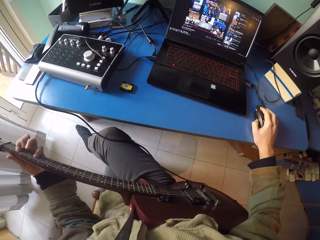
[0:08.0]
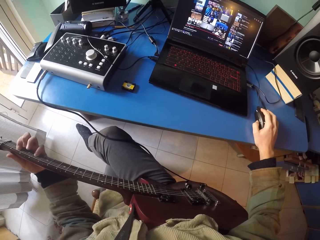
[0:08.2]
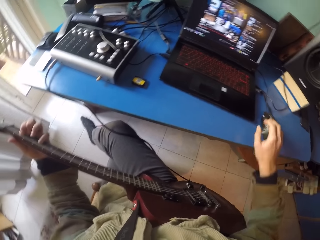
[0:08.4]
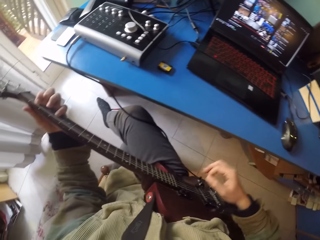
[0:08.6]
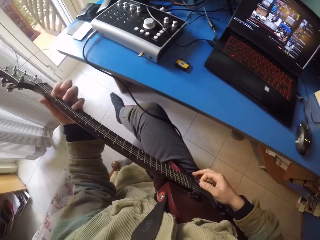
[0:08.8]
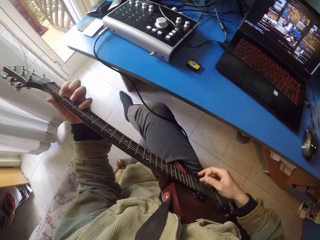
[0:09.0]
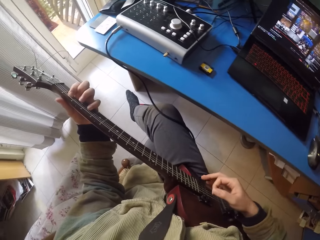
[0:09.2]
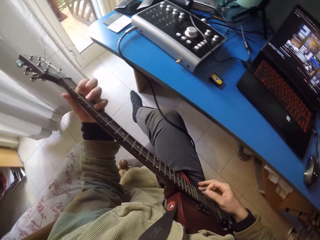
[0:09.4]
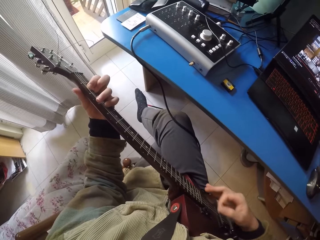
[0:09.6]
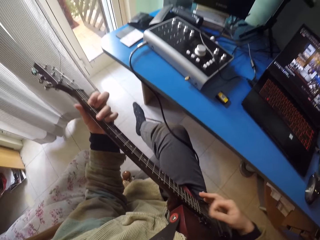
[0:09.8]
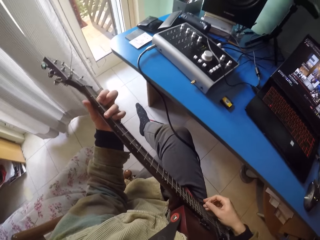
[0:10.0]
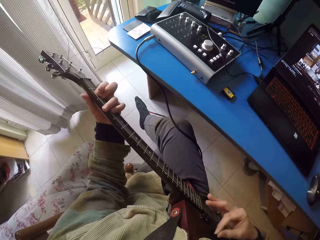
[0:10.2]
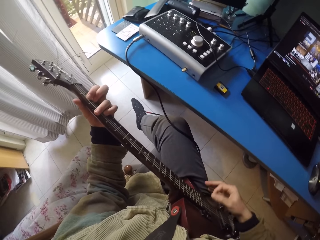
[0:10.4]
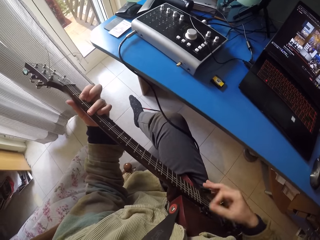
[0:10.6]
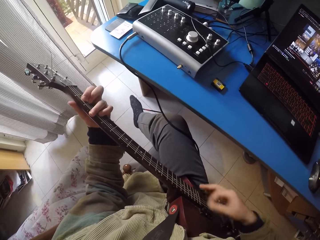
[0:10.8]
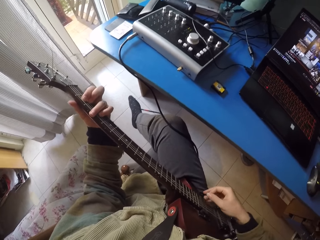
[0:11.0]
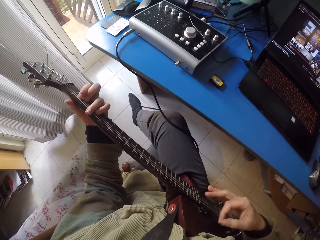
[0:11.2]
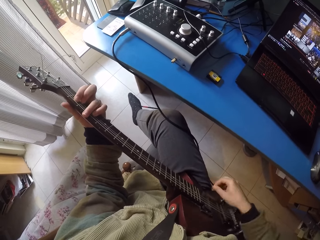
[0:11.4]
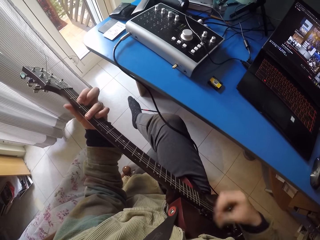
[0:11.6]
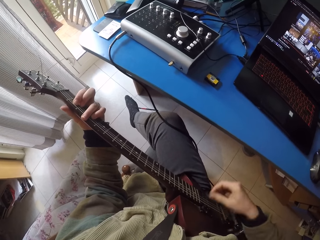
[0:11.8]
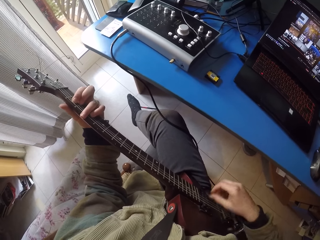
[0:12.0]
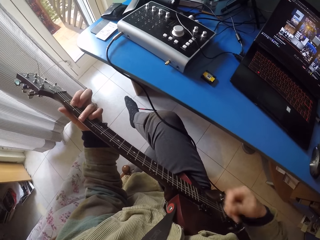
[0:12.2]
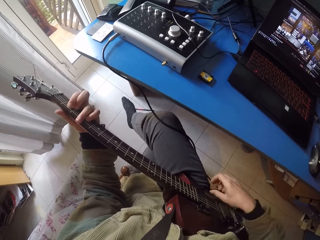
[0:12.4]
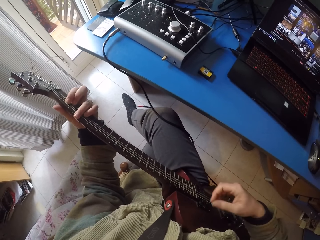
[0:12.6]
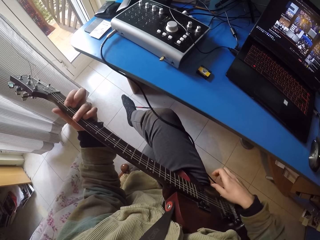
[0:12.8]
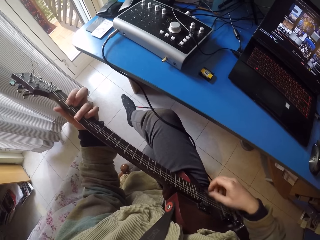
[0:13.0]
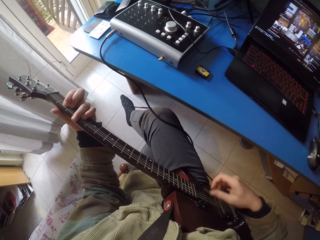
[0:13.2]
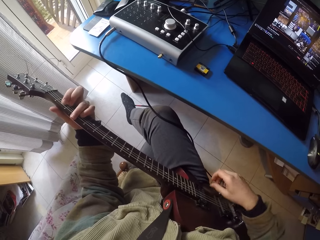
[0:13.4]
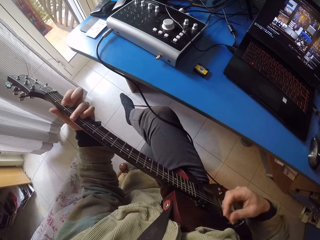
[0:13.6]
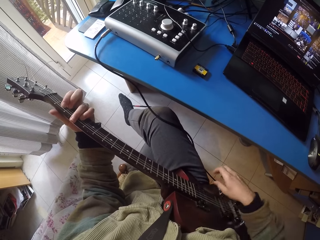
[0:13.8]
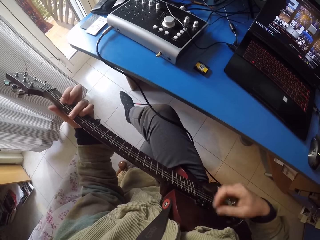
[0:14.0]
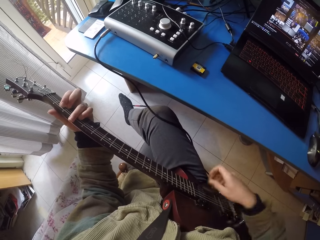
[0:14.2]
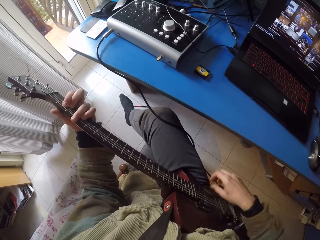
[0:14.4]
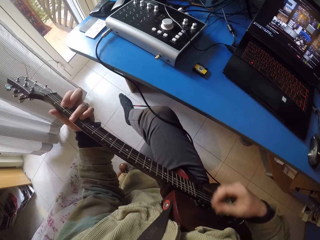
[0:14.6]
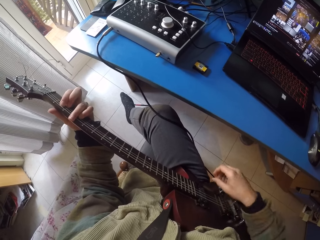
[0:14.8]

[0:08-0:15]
The camera wearer plays the guitar.

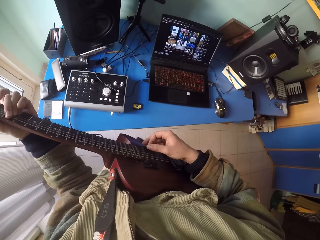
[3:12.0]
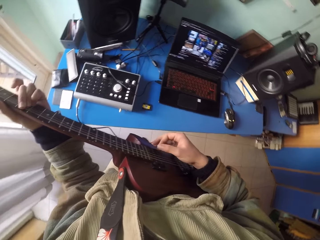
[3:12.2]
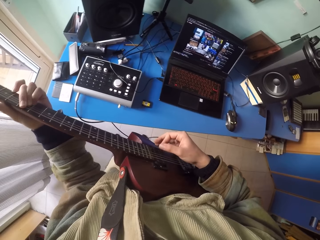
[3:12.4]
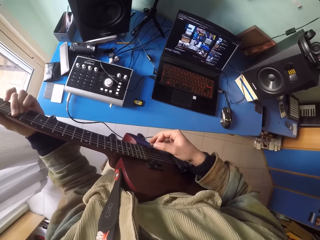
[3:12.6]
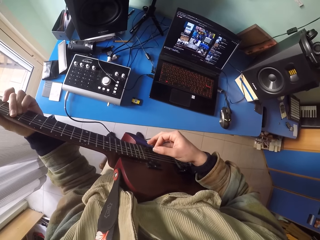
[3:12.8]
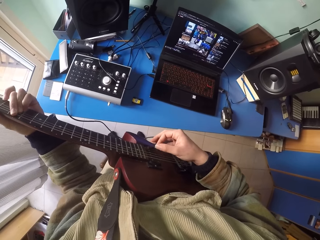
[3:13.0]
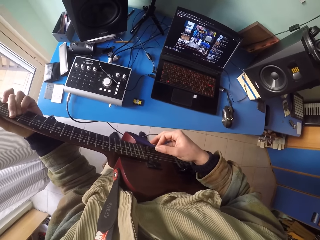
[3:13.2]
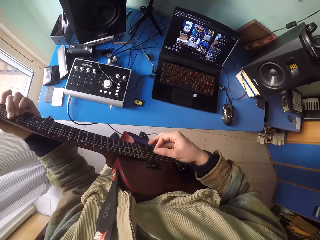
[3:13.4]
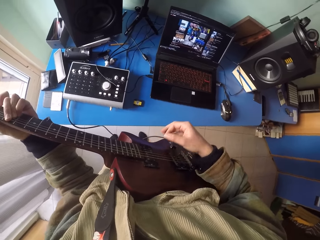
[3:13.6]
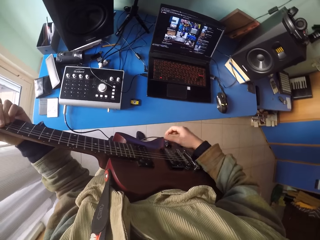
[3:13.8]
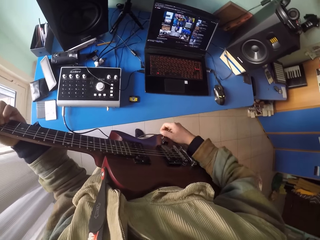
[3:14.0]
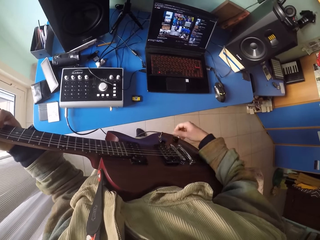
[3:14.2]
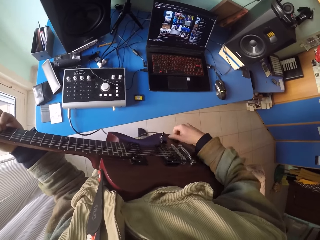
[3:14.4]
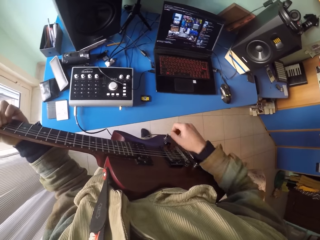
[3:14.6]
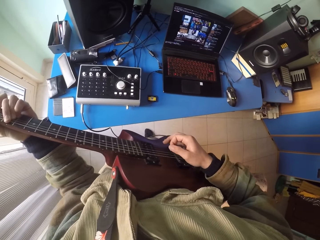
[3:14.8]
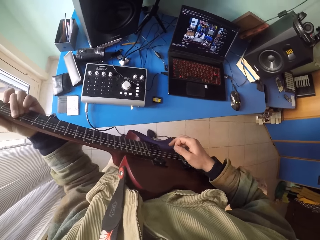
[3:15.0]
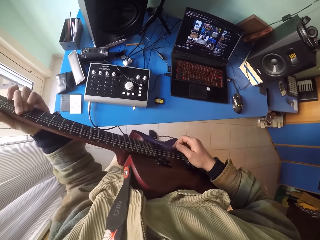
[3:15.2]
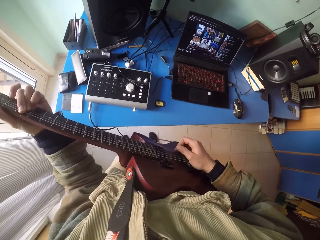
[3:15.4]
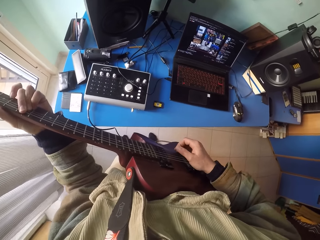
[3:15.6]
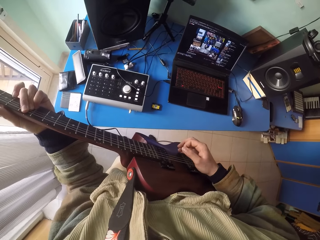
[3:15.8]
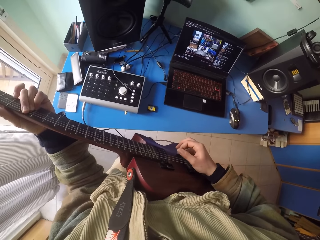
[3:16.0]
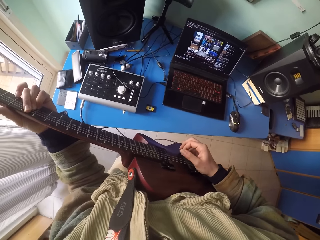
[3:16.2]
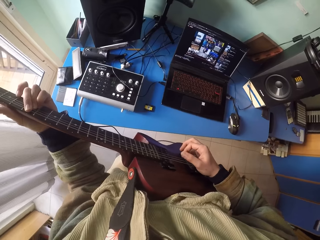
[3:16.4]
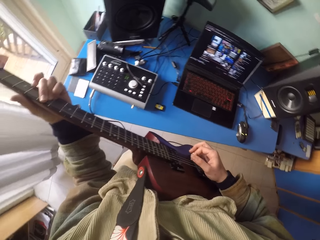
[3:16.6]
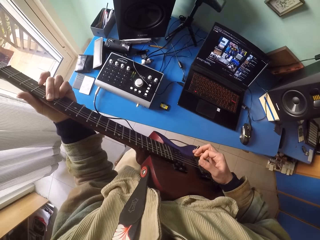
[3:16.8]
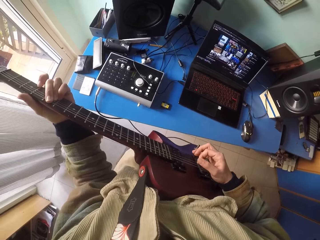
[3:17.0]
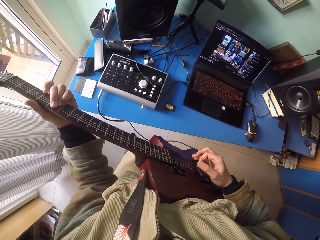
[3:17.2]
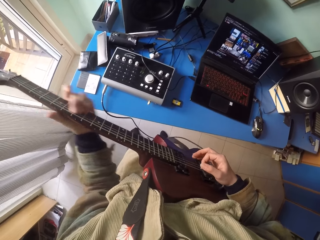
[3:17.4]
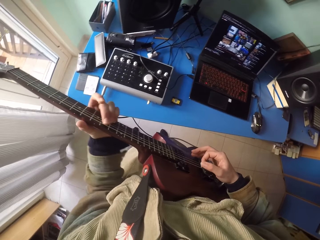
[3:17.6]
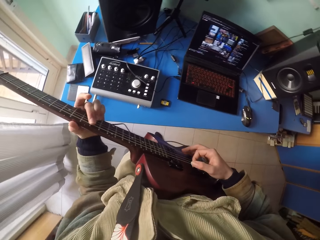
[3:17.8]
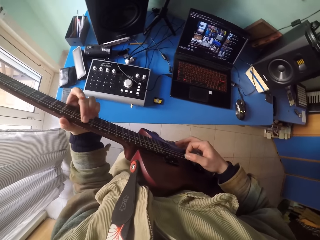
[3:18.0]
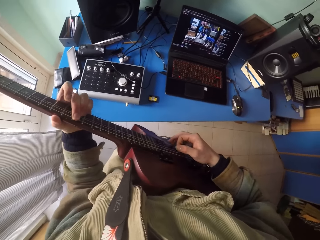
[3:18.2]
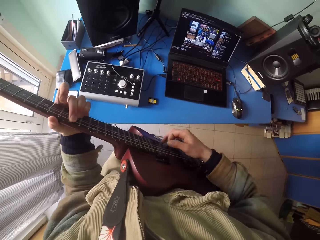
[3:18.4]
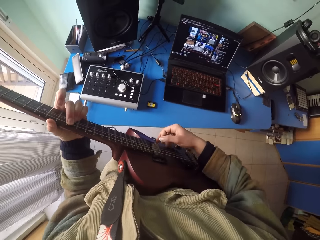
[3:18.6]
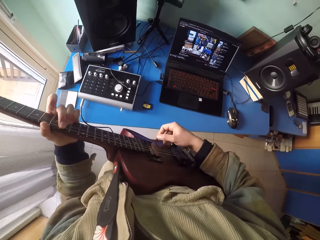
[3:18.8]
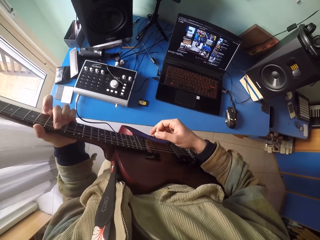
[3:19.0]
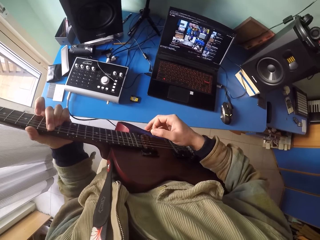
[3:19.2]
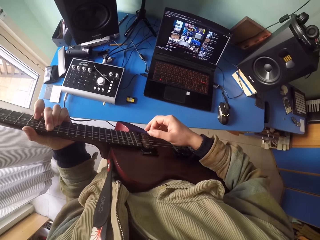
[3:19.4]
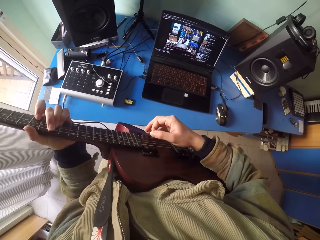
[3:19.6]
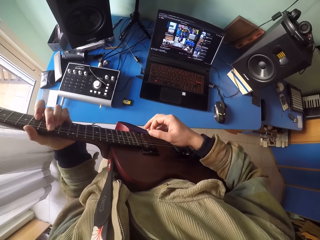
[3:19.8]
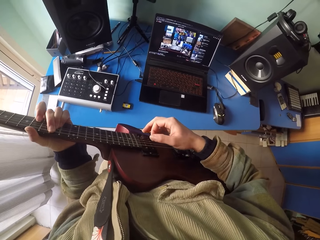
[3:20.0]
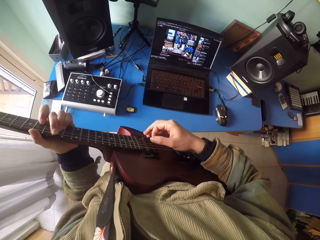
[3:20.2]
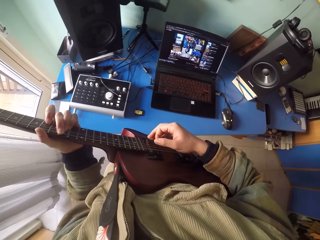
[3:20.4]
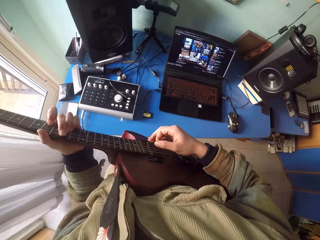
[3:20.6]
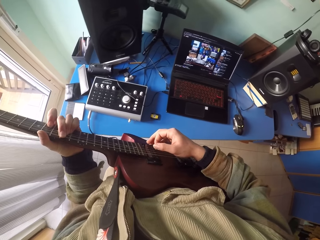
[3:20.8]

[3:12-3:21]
The camera wearer adjusts the guitar. They play the guitar.

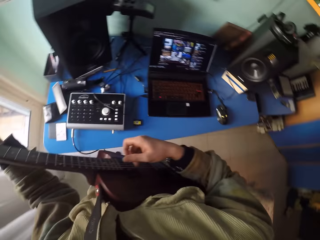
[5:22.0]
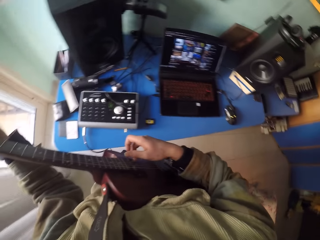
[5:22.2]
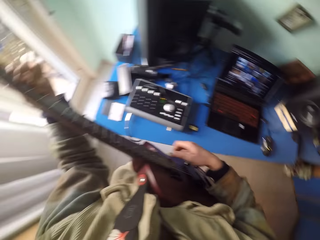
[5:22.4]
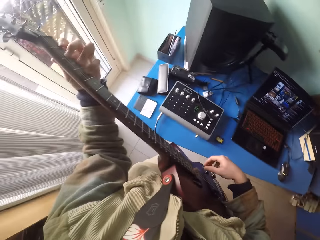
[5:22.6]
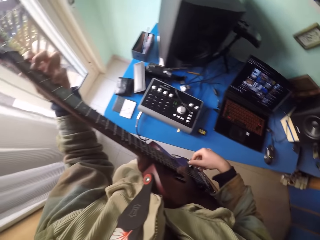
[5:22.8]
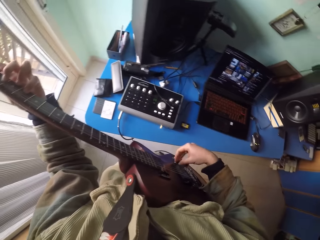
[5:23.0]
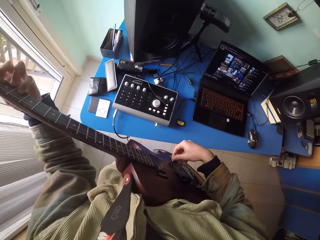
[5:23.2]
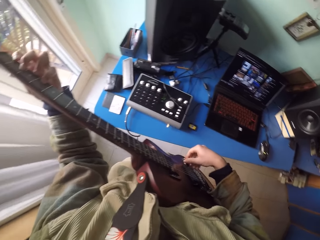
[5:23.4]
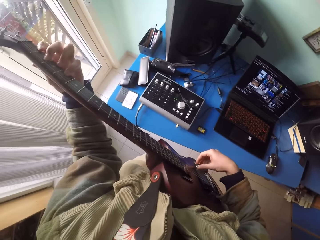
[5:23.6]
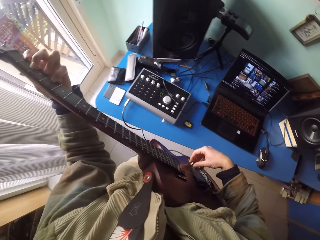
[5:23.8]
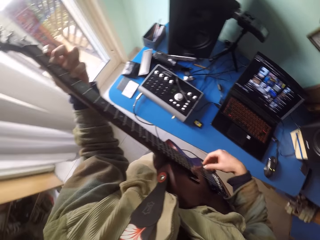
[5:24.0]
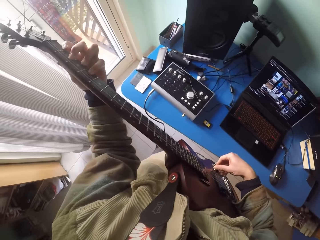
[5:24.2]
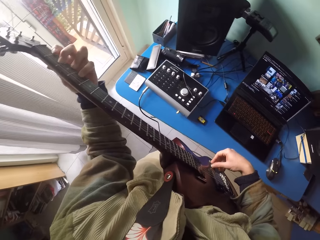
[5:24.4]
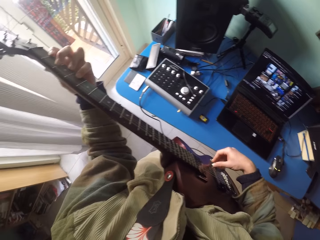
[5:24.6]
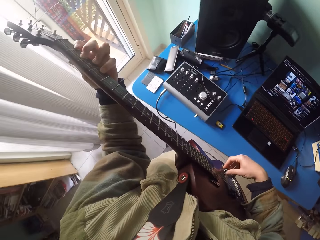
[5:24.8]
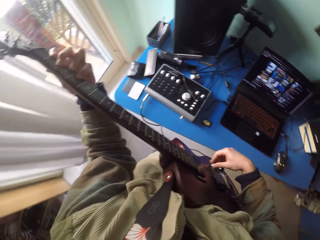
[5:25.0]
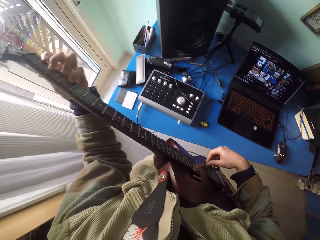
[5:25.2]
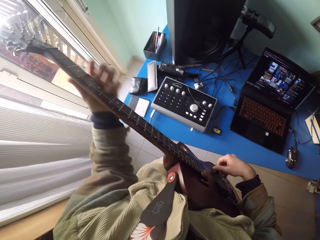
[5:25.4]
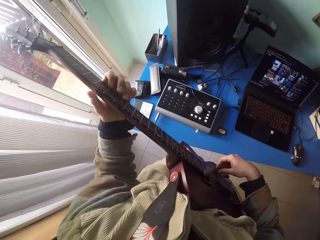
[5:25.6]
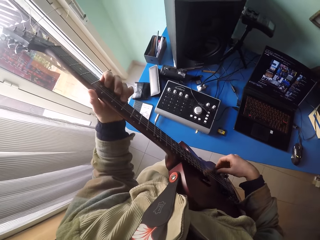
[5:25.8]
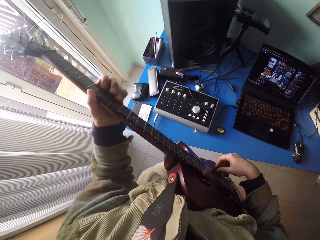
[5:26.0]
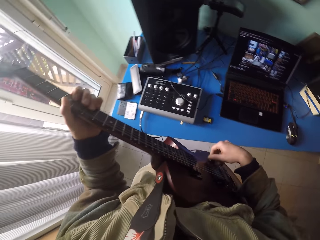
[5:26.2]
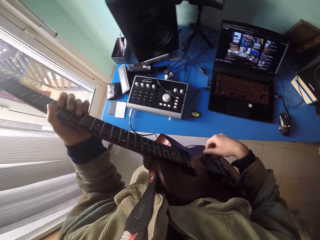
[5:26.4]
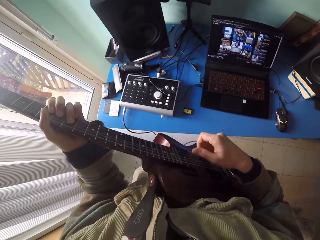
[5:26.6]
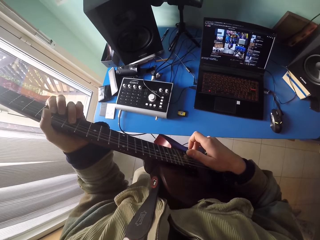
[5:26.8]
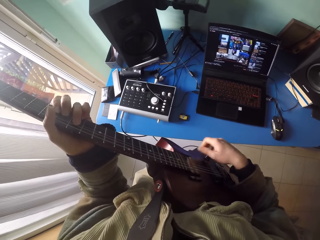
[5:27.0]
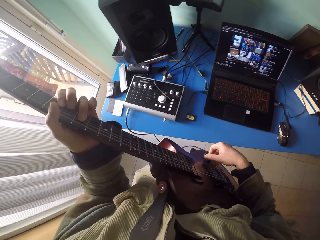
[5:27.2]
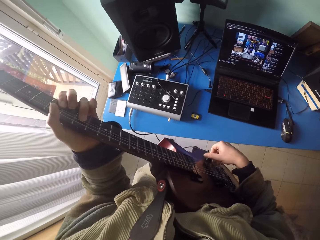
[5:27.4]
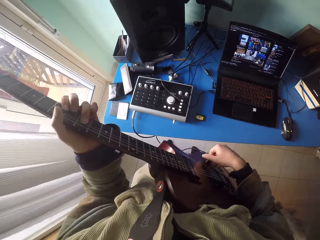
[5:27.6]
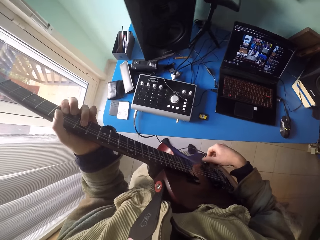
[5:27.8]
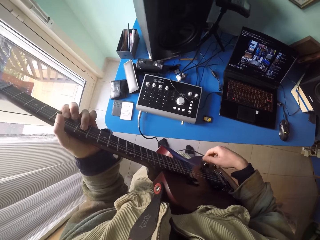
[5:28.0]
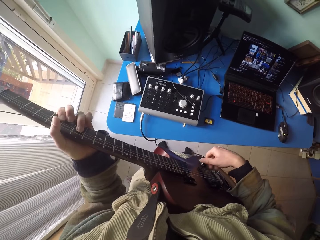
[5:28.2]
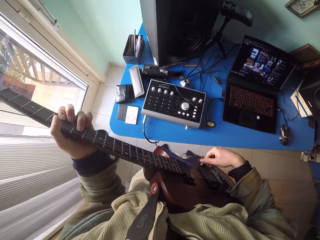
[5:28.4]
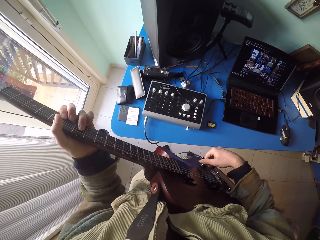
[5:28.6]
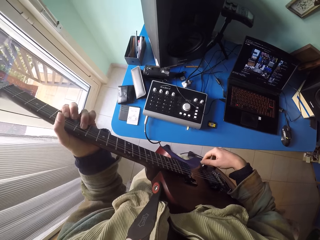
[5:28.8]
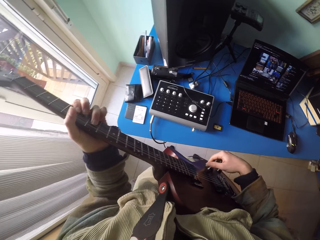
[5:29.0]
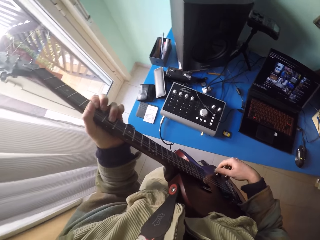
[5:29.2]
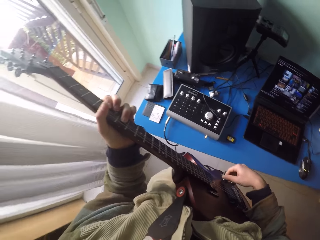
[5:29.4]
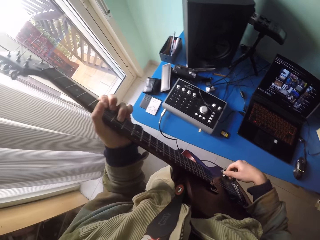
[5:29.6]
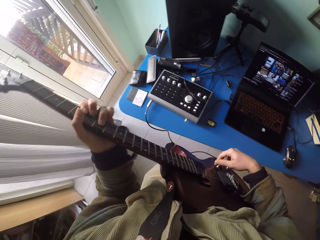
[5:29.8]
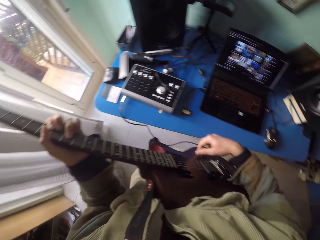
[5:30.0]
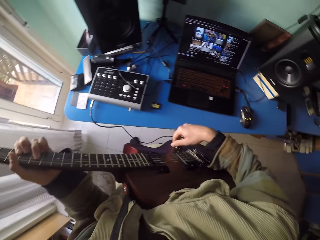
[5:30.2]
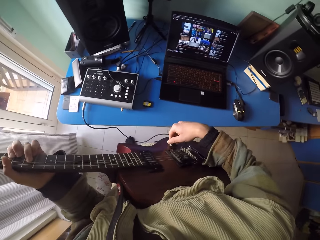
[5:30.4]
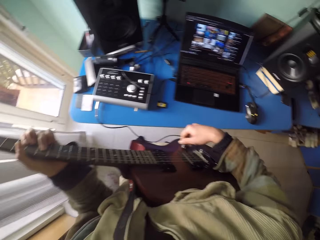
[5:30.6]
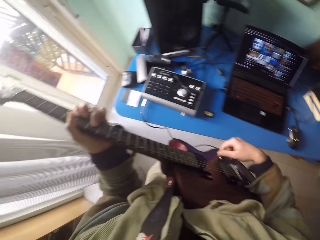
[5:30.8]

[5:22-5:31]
The camera wearer plays the guitar. They adjust the guitar.
